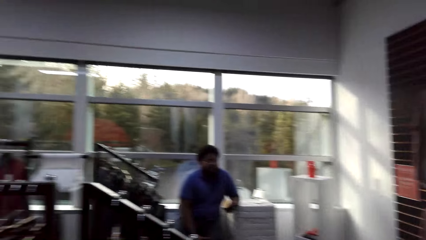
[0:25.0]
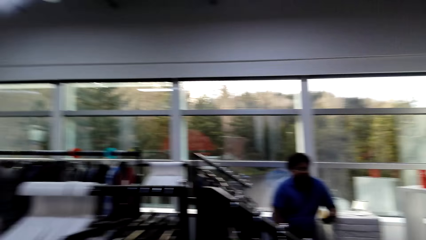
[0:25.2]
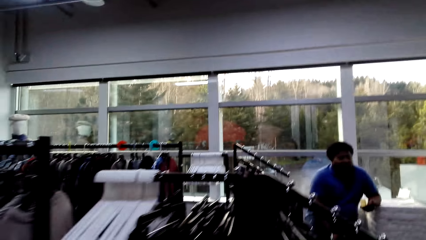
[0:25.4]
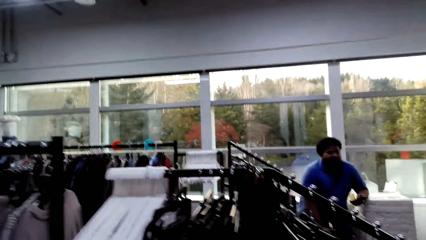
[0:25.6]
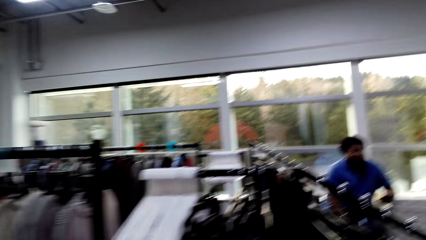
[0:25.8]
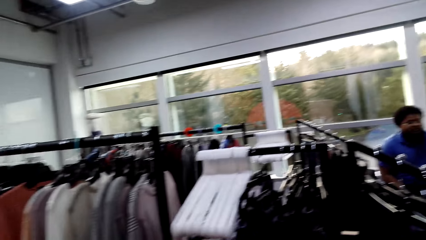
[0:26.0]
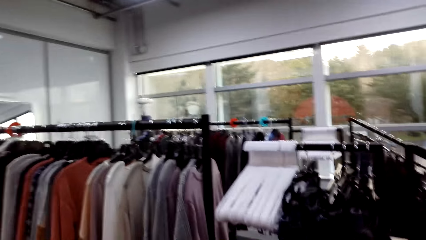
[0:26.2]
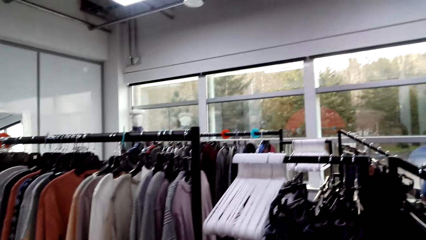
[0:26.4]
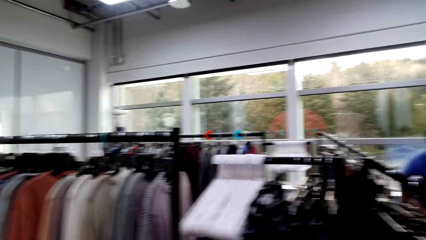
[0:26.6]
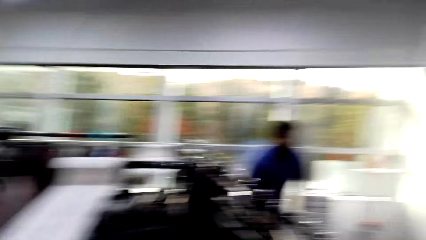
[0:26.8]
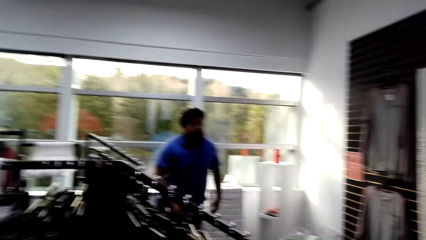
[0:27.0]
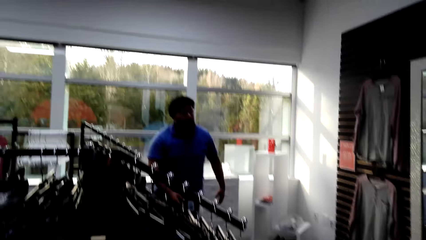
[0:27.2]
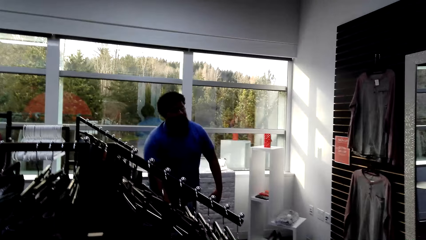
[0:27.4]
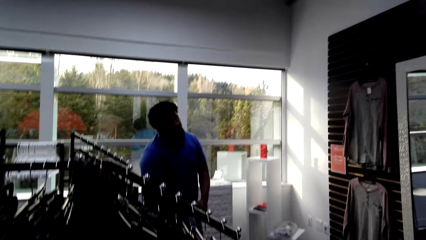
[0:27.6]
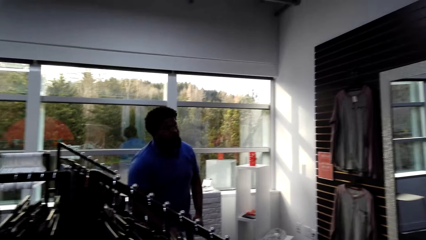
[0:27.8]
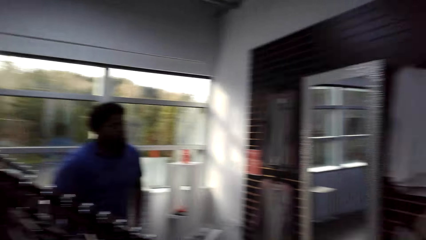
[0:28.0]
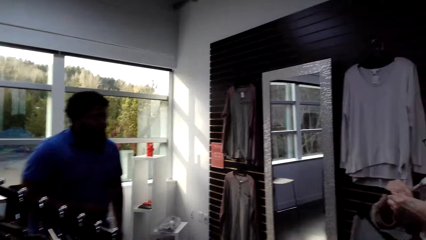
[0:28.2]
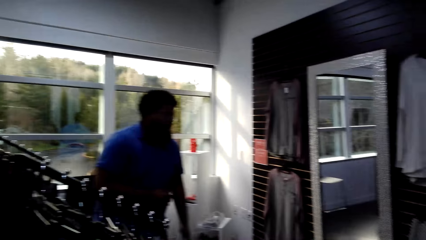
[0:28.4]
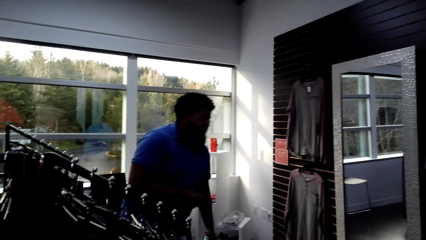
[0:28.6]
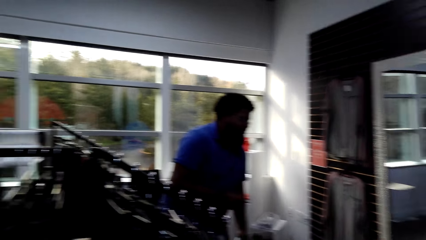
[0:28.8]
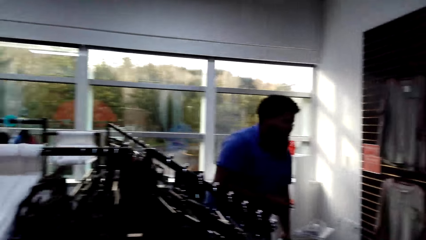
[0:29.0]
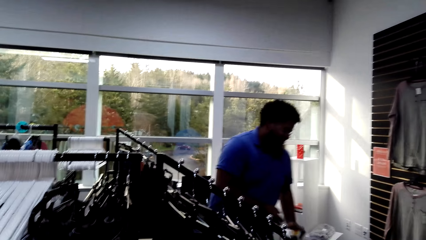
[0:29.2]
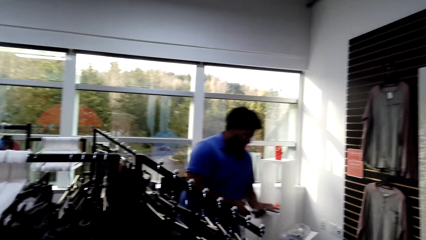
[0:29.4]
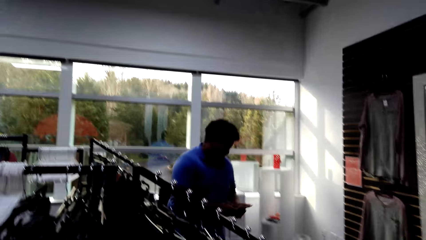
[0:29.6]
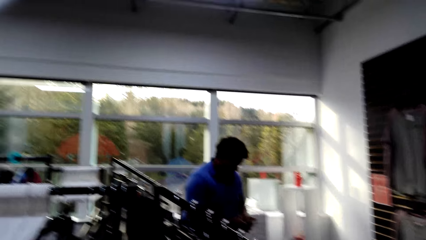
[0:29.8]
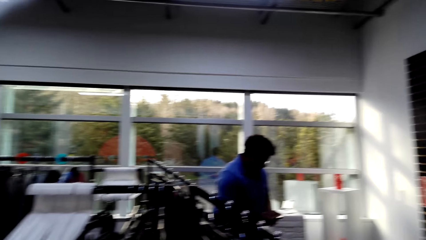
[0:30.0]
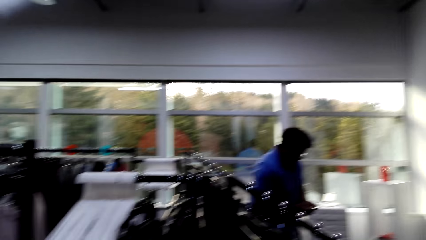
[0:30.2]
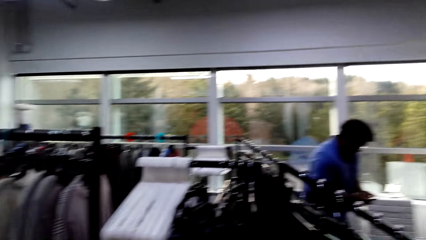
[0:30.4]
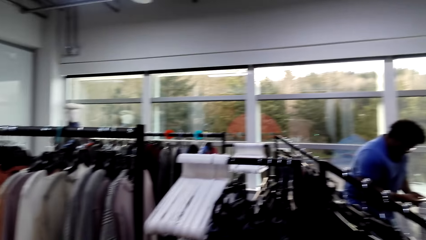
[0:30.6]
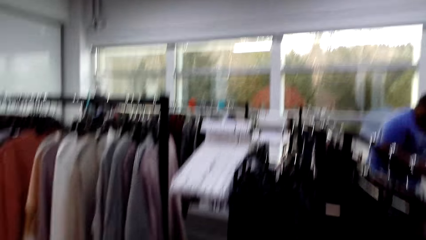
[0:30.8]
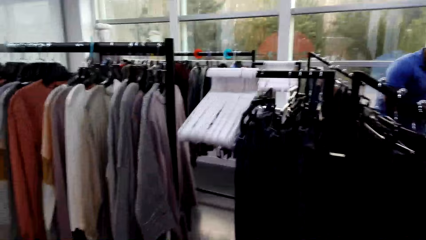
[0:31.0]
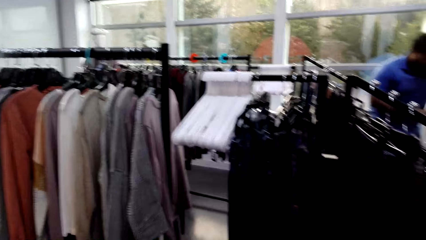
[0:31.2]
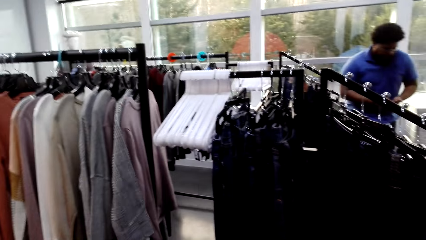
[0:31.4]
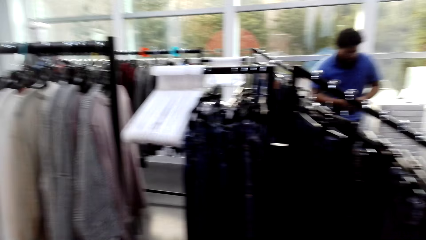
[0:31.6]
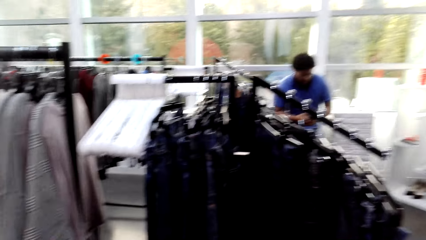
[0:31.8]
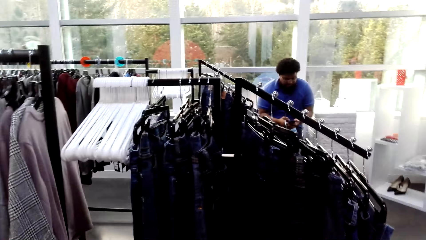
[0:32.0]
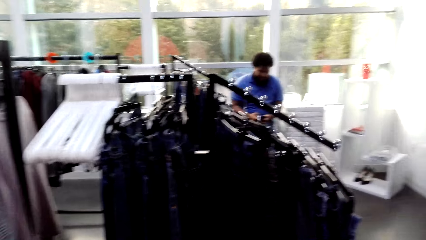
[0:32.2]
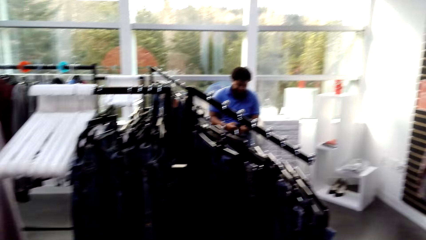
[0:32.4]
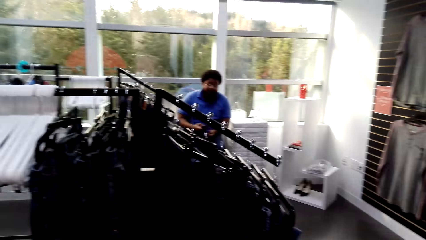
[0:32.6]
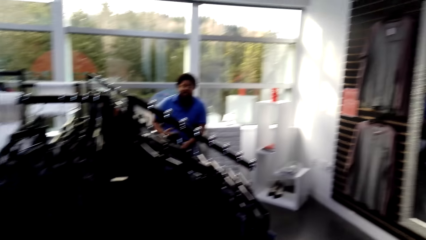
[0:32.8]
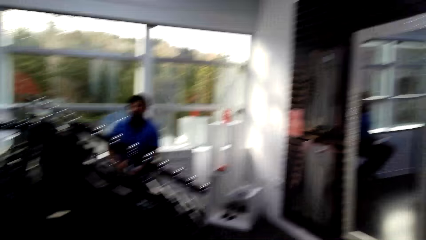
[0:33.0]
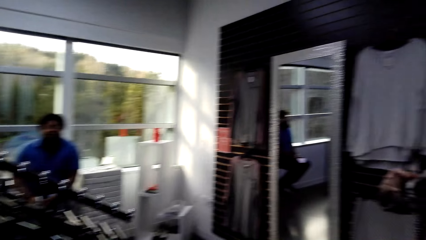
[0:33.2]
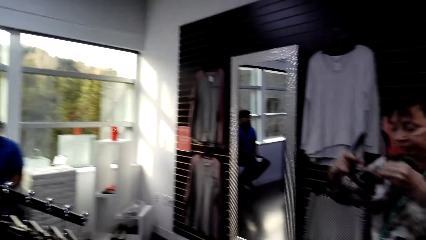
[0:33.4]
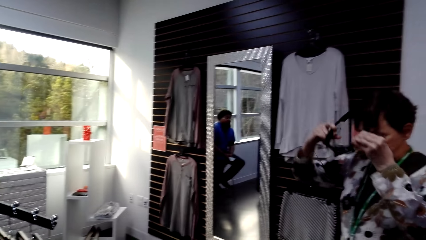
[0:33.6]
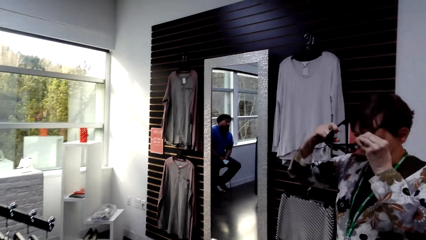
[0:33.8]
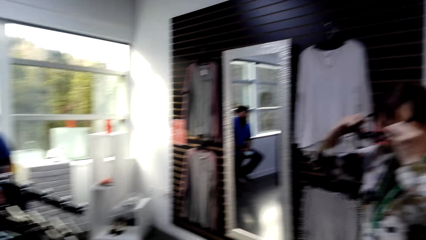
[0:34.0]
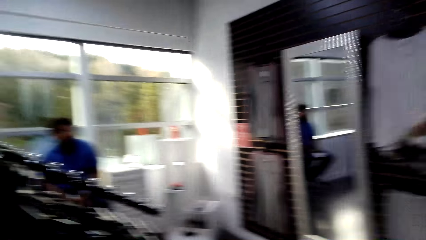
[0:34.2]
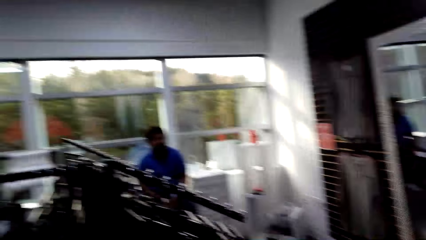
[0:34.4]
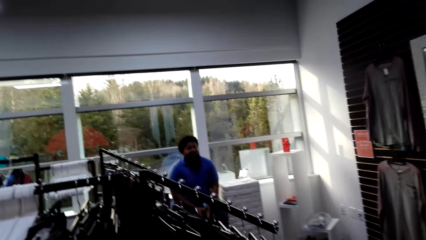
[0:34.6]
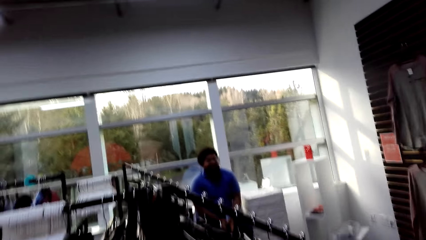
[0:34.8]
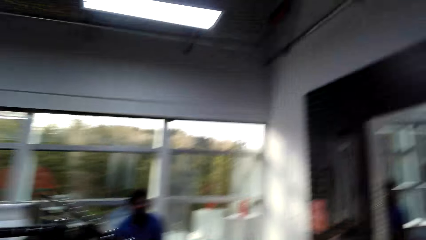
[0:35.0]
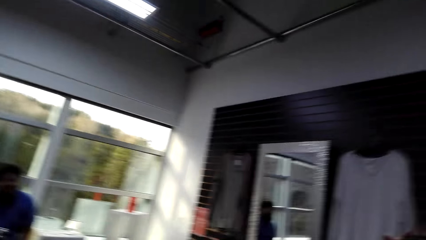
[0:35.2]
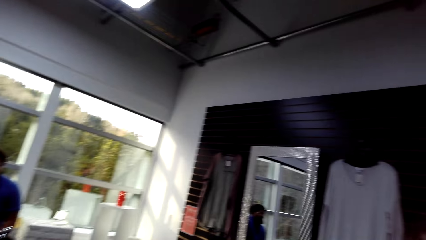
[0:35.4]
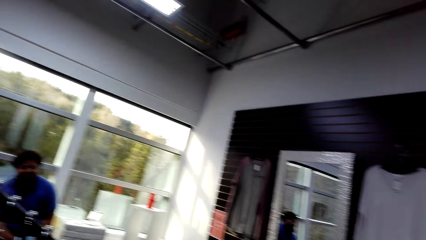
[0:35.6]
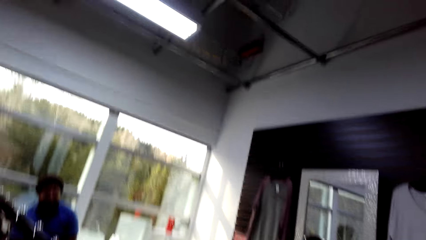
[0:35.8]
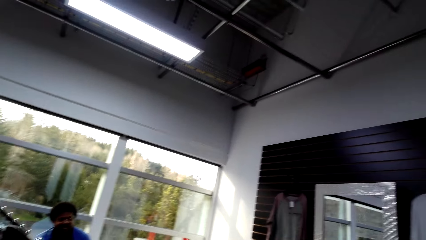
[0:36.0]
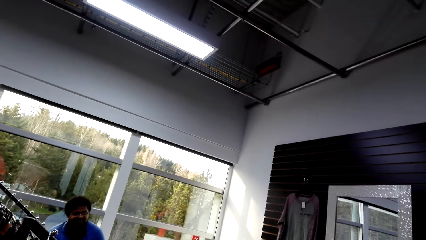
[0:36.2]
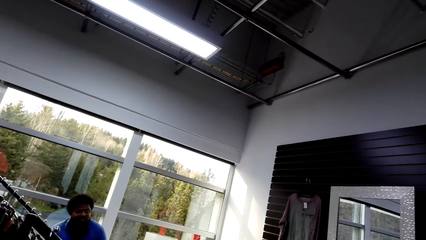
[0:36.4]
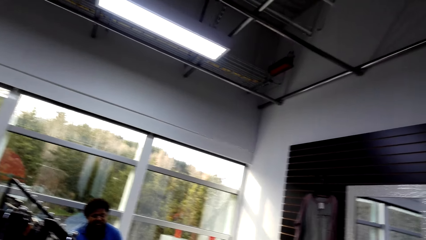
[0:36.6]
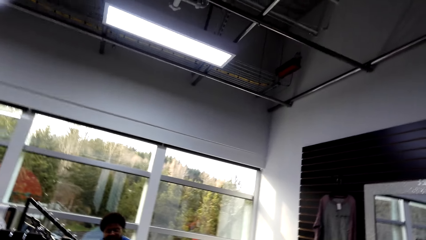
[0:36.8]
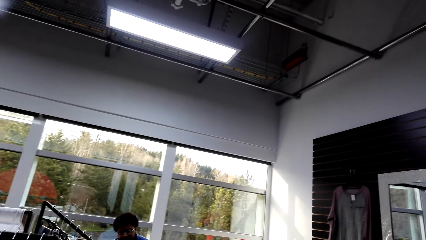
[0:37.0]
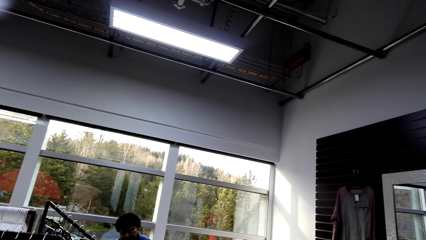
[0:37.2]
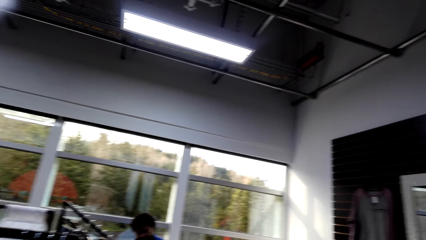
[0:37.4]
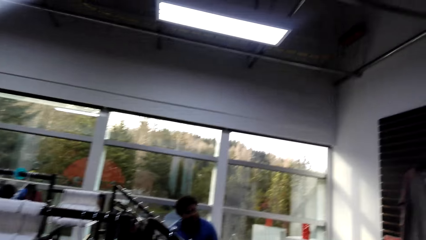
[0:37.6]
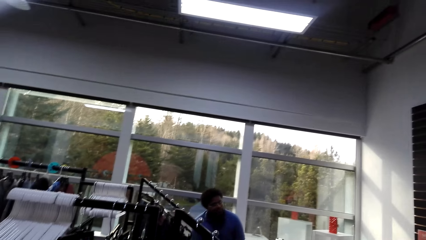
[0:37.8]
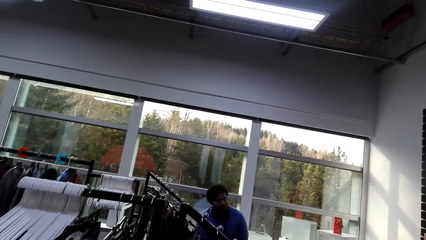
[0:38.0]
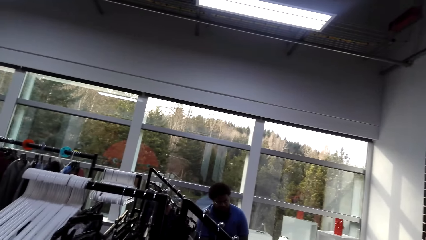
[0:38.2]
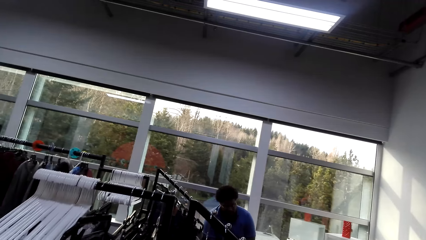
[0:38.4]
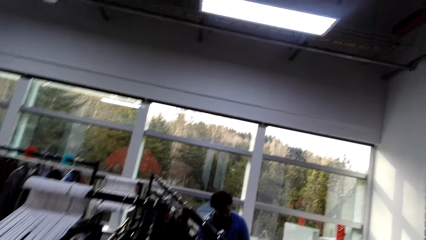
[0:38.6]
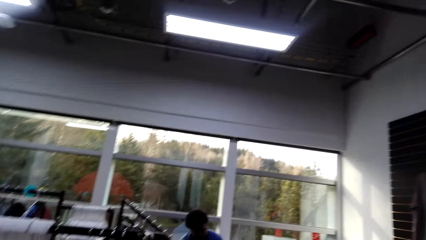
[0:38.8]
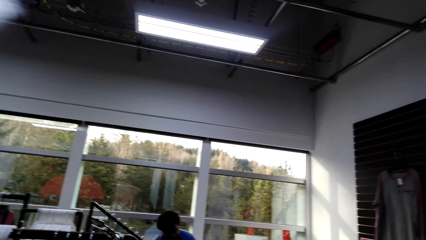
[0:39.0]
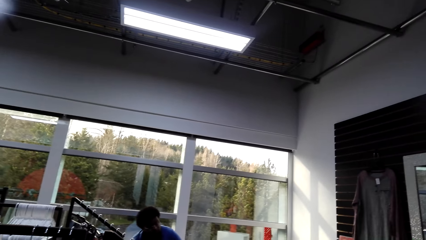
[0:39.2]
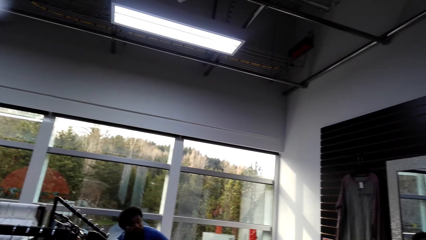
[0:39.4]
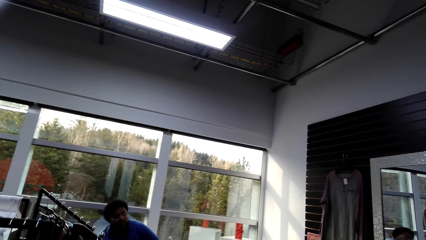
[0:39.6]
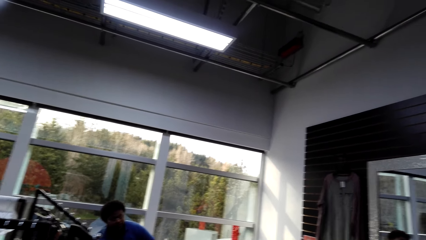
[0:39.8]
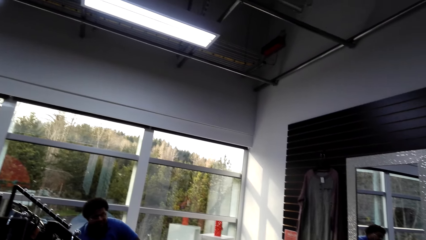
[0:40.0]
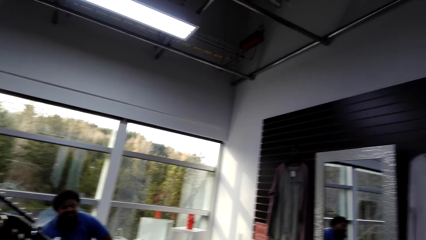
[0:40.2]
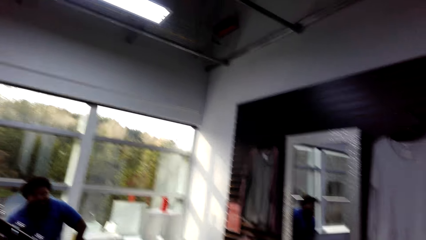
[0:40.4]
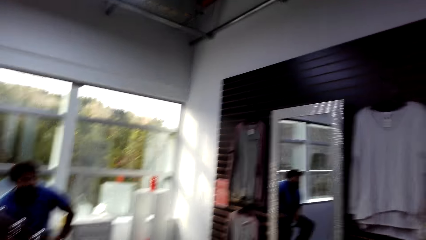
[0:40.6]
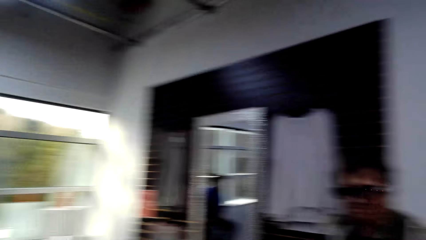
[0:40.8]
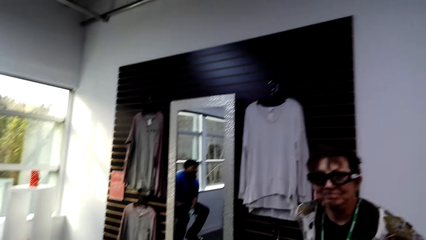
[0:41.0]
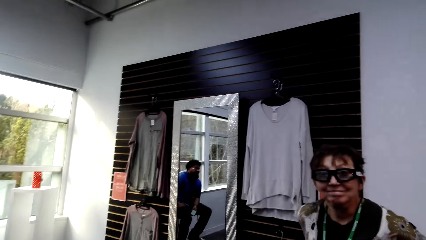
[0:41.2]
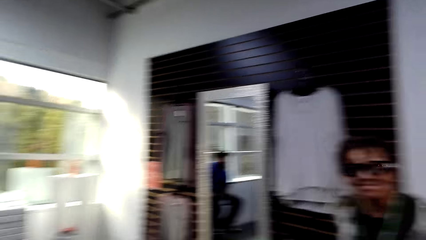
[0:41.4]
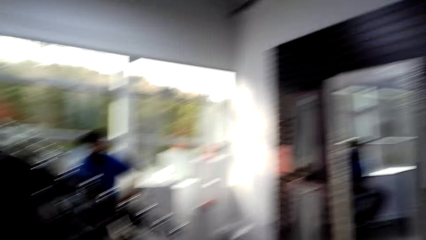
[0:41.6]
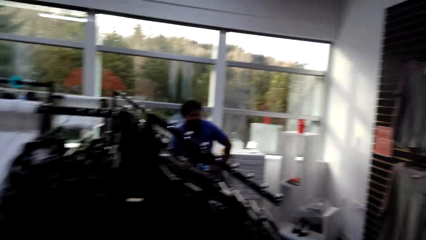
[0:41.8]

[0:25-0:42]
The camera wearer looks around. They move around. A man walks around. He moves back, operates the phone and sits down. A lady puts on glasses. The camera wearer looks around.
